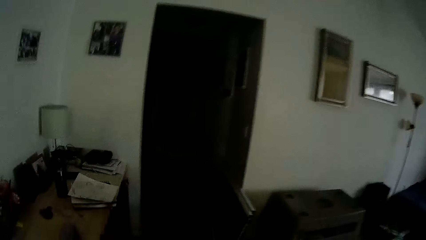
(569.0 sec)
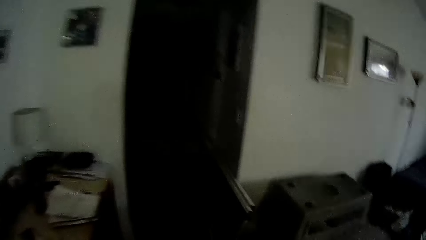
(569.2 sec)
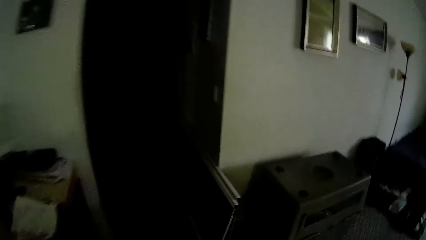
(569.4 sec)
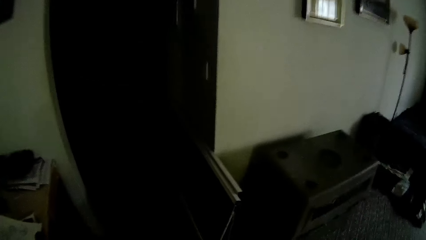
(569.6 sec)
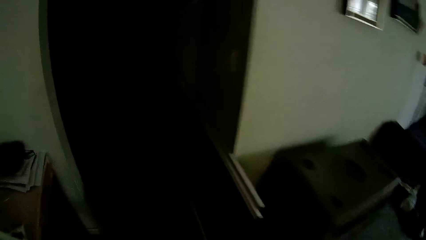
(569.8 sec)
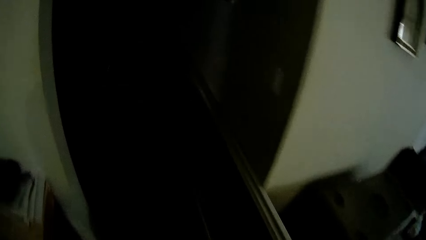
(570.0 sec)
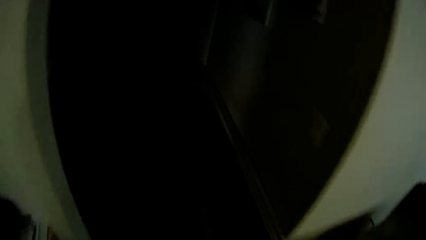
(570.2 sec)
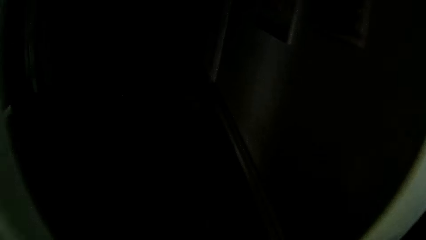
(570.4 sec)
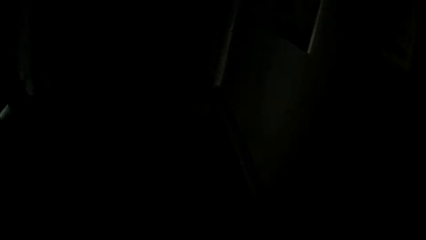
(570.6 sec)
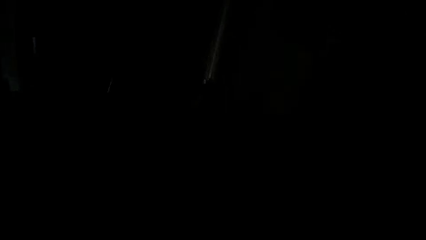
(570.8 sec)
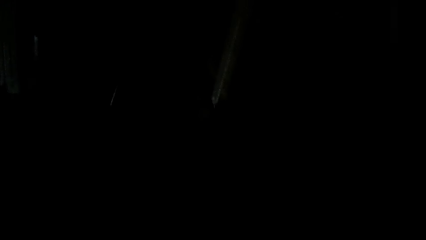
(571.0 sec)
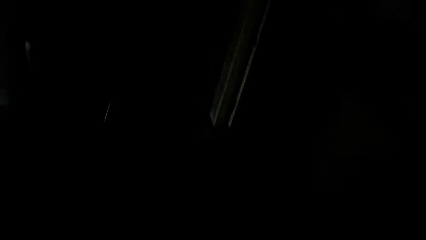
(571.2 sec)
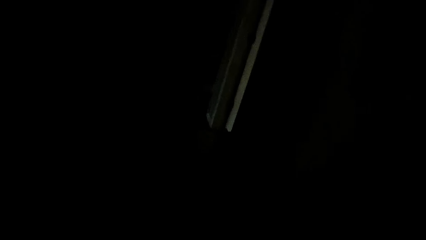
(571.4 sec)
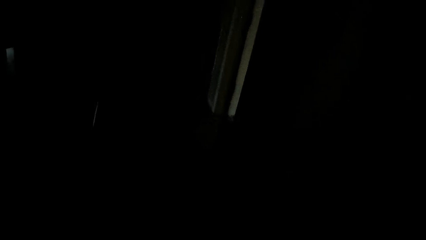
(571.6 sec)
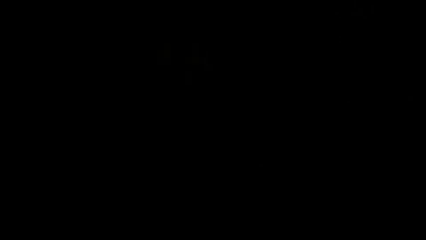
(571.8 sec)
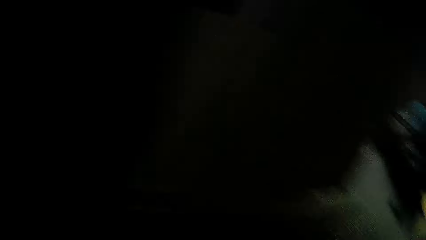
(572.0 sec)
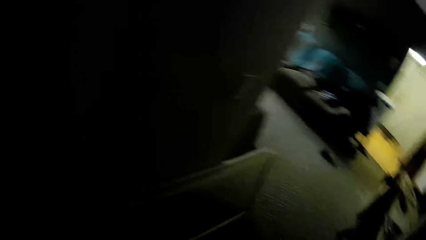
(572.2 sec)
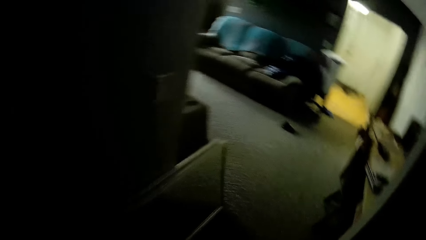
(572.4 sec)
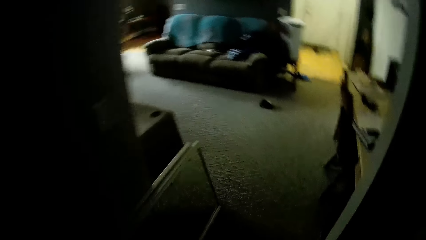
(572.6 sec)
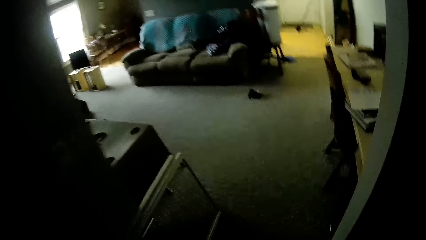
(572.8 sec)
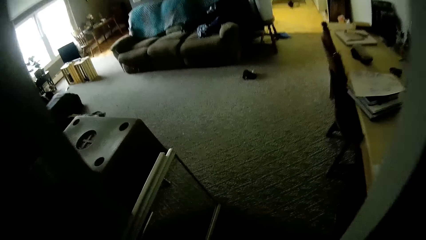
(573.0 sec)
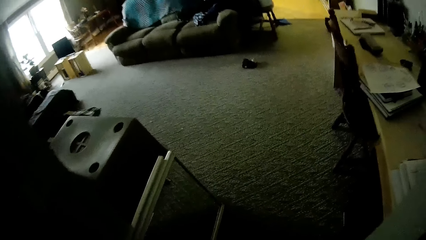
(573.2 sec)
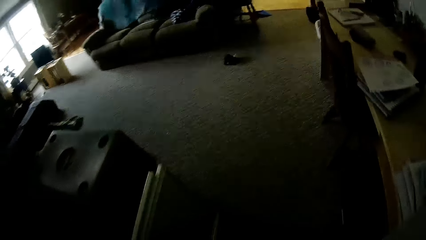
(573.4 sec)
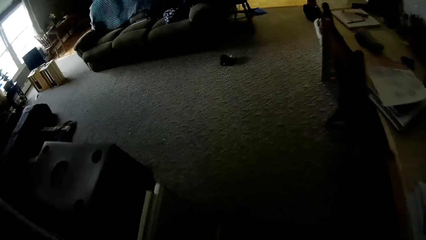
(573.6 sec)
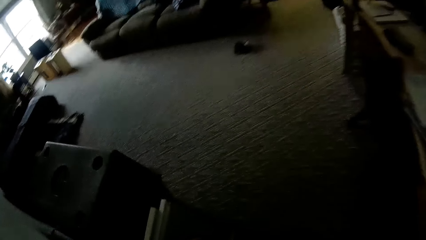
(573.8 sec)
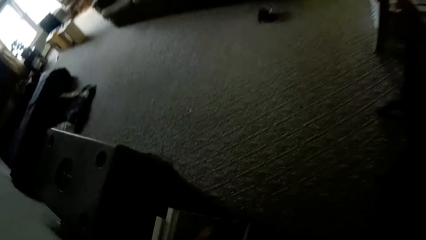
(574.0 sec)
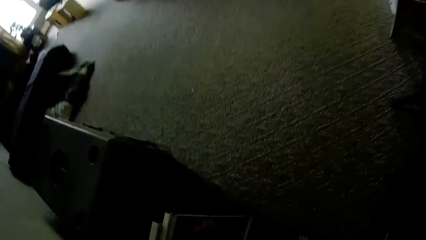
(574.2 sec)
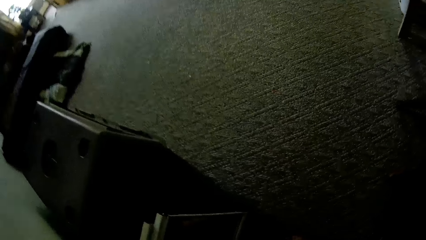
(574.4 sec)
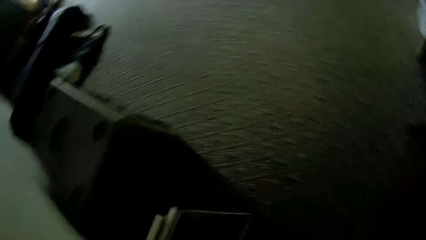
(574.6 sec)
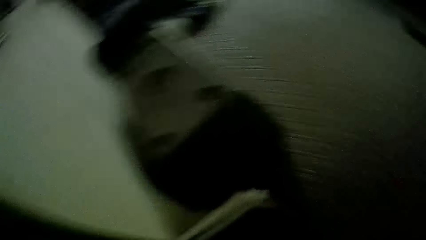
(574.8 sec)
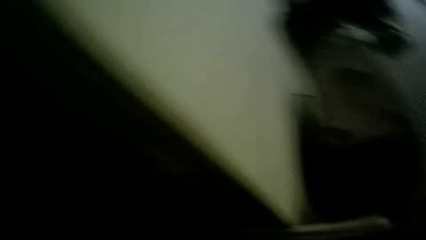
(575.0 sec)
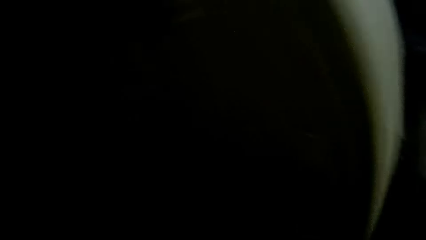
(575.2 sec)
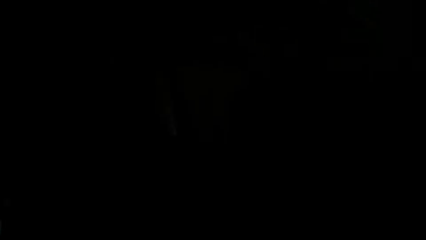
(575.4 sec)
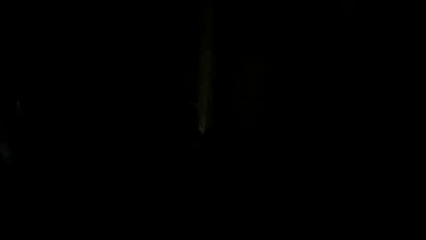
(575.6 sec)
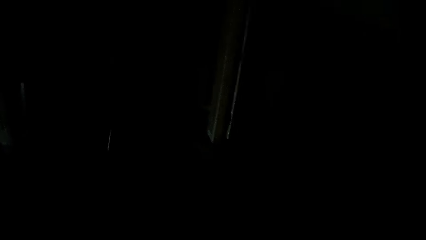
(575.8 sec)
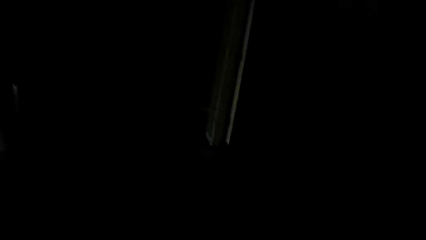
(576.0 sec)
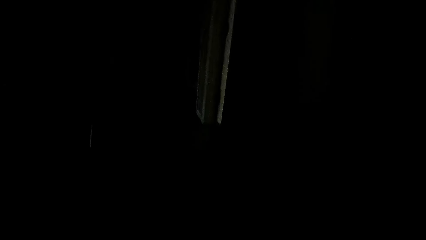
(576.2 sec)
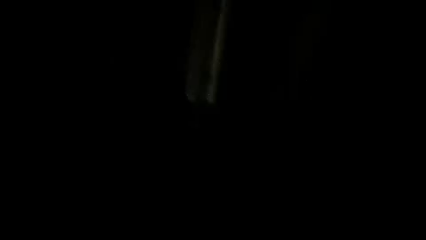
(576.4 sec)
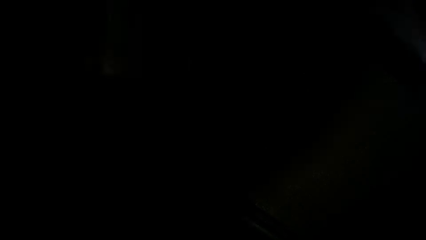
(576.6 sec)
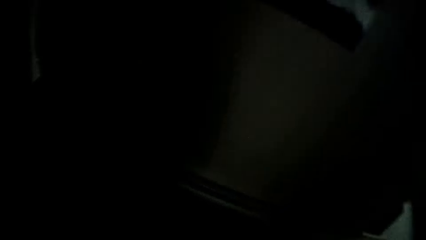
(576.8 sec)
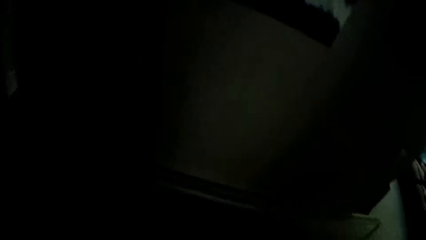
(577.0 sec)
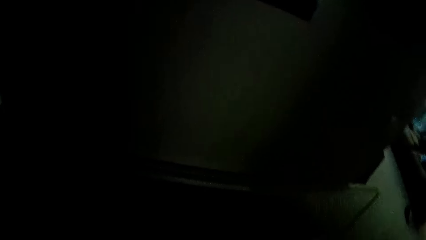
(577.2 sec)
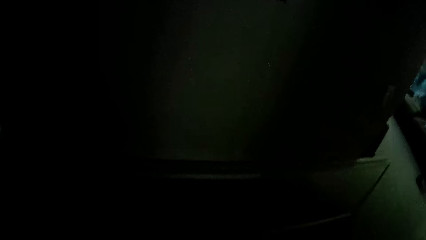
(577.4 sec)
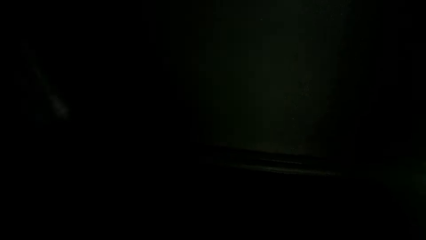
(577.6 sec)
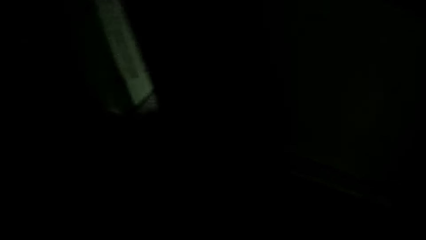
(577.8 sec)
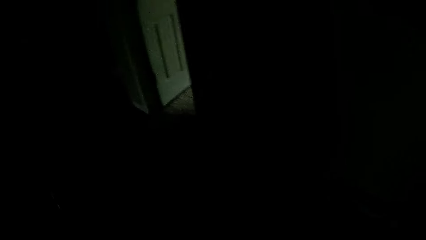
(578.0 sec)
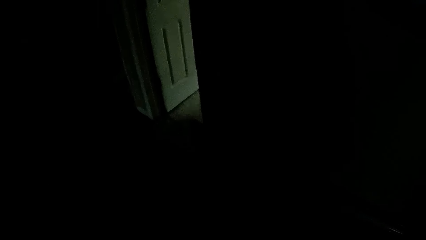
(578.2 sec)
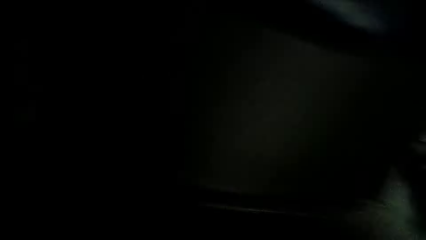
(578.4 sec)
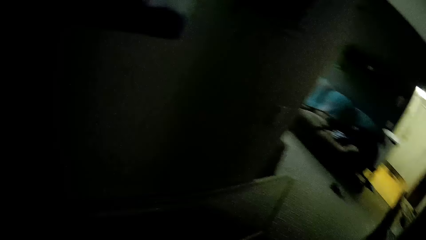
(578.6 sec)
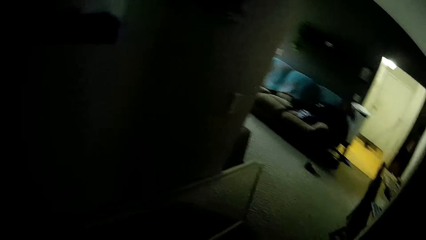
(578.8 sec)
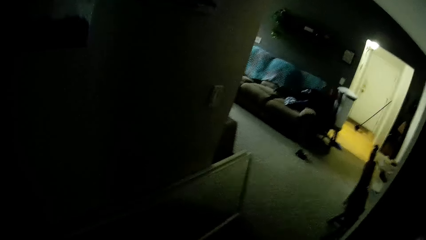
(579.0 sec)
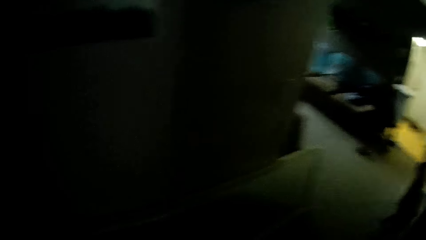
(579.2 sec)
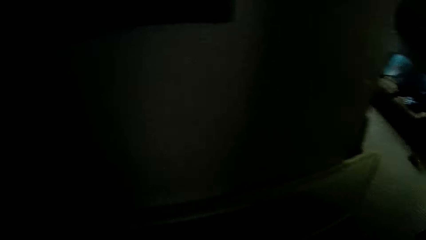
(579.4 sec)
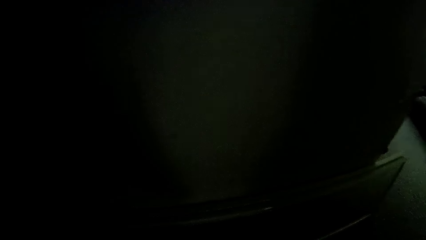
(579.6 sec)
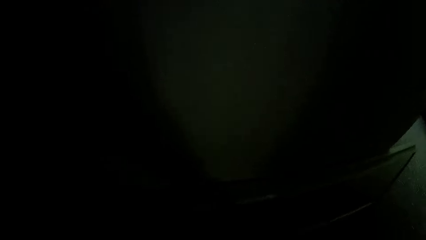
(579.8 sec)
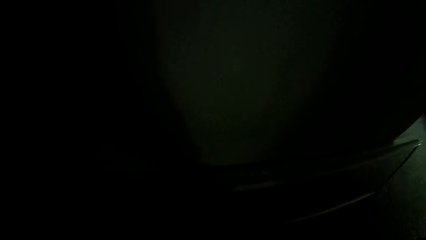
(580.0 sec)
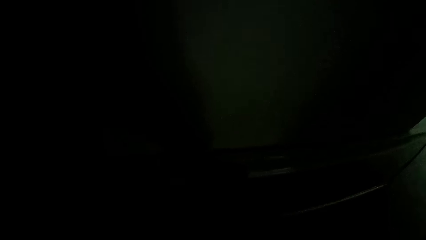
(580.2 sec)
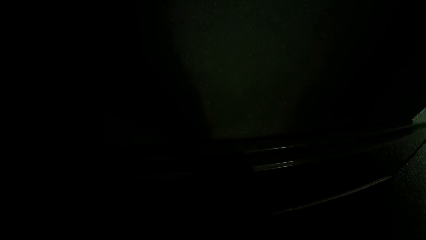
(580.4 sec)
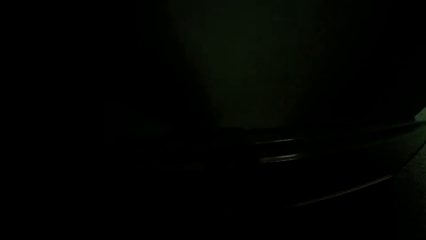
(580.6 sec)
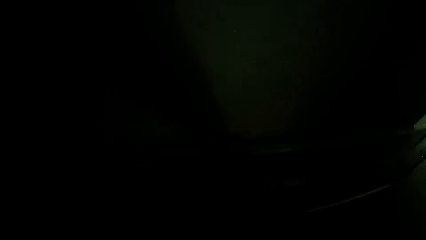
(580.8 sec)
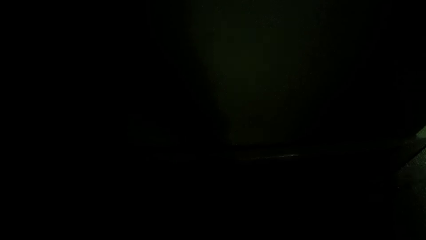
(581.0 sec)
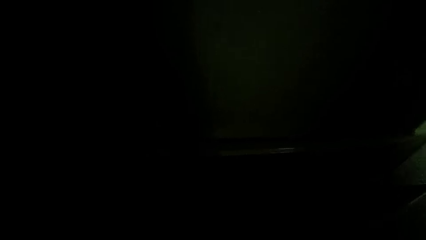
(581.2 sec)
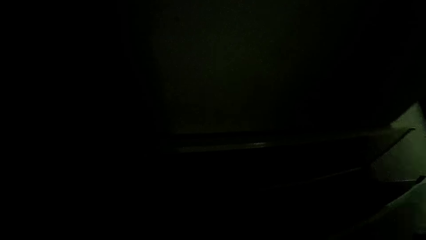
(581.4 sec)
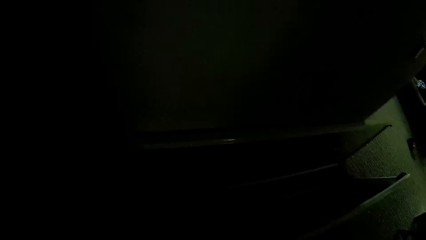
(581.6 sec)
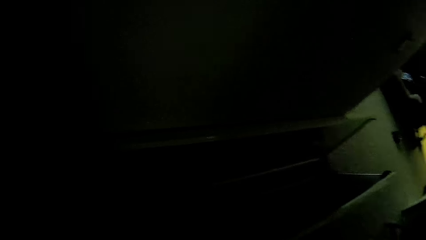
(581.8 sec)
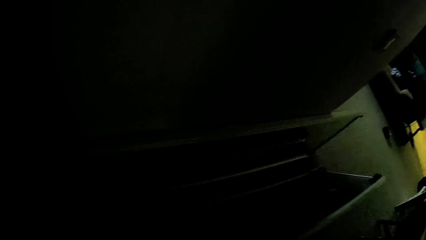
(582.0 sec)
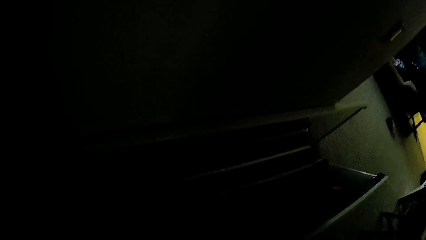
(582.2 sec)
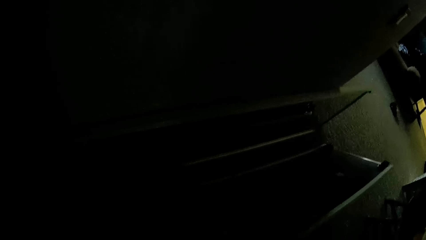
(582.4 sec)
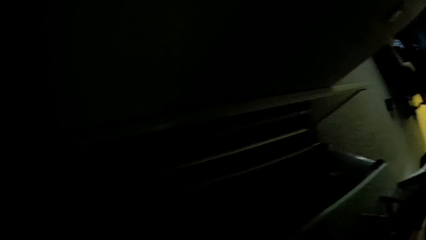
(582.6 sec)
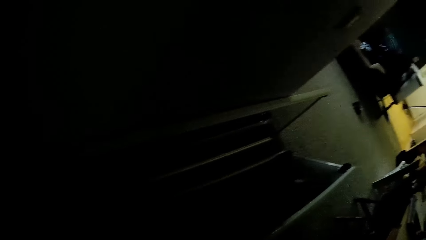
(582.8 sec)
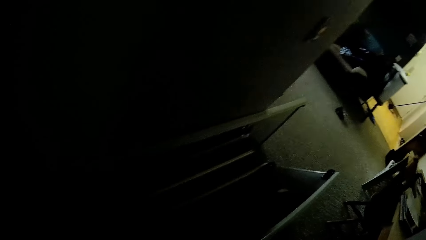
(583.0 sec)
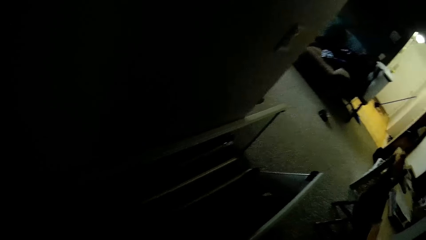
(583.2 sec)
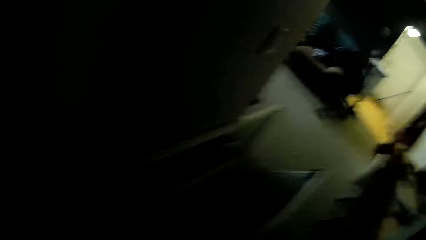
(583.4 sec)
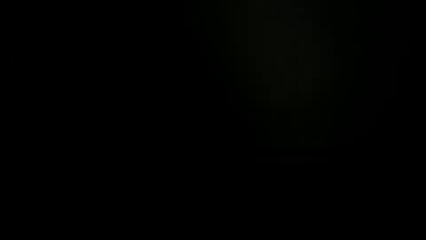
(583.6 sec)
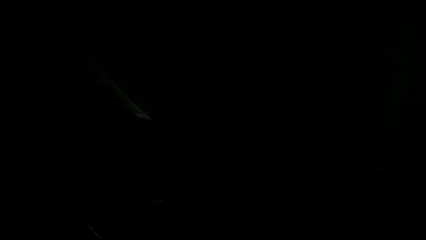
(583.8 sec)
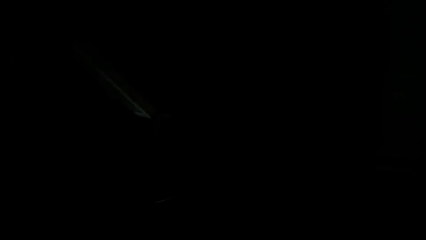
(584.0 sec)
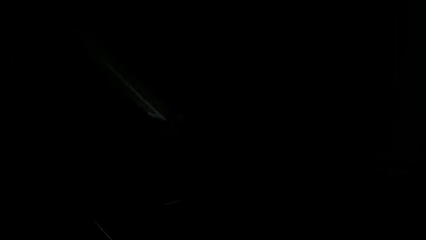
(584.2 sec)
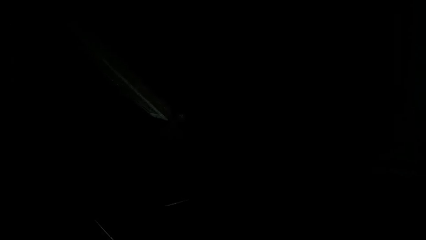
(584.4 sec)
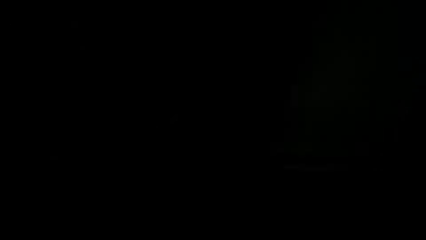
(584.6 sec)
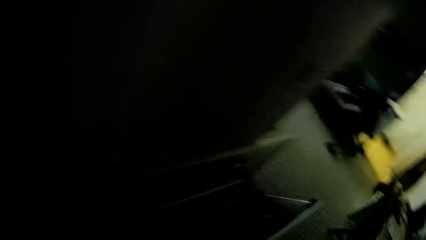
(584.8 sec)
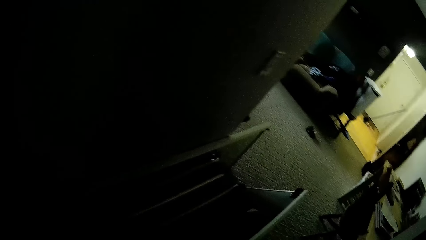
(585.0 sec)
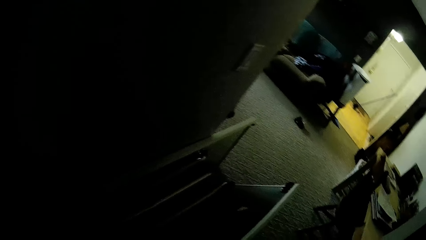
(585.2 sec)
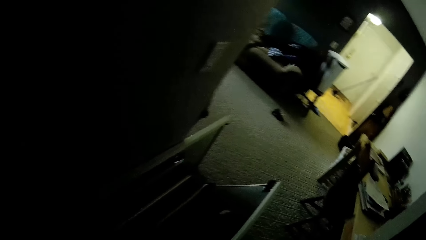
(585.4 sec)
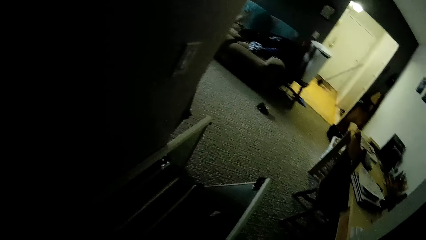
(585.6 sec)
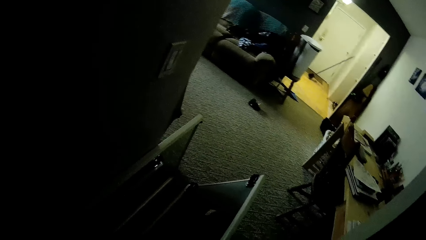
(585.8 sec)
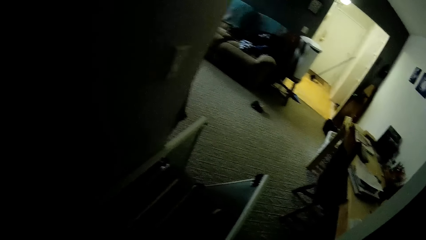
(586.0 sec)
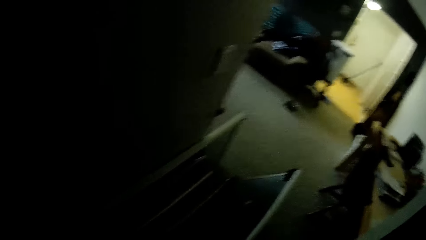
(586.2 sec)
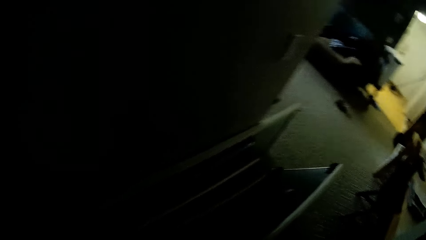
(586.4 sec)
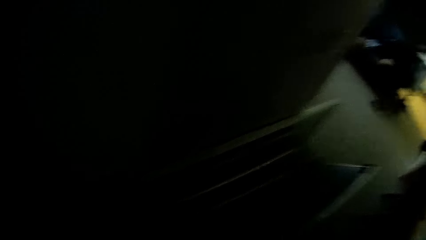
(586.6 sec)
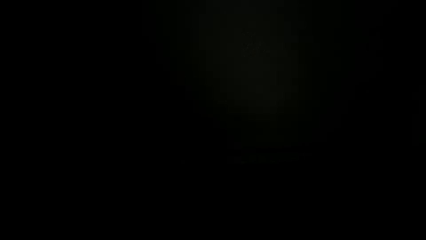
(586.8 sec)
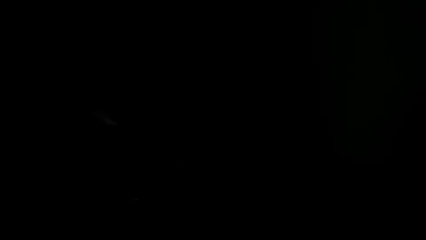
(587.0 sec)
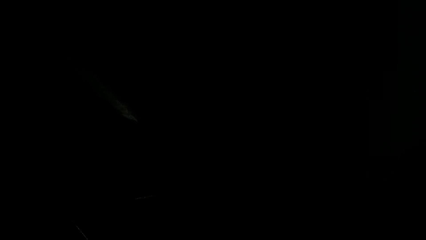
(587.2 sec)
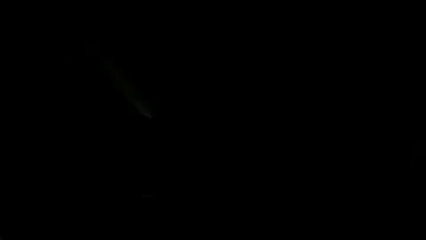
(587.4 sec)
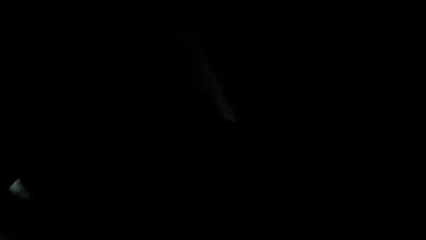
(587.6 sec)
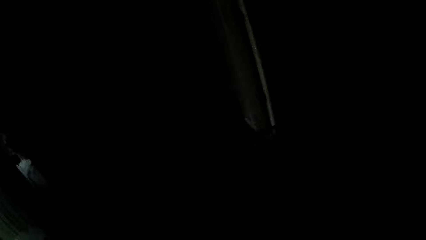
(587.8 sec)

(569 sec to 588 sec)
The camera wearer enters another room. He looks back on the other room. He looks back on the other room again. He opens a drawer with his right hand.
